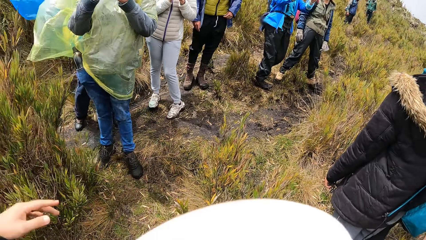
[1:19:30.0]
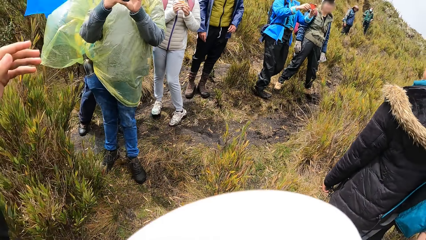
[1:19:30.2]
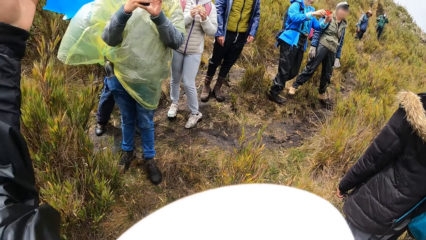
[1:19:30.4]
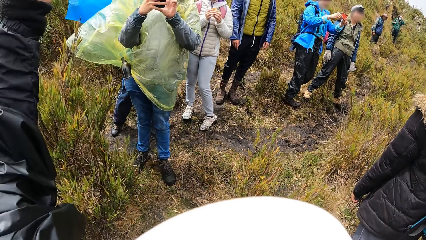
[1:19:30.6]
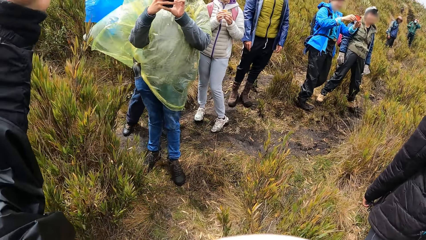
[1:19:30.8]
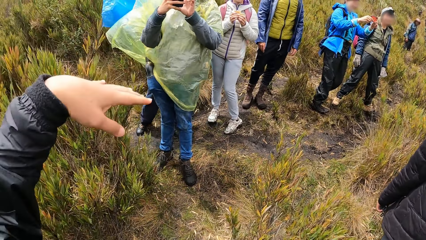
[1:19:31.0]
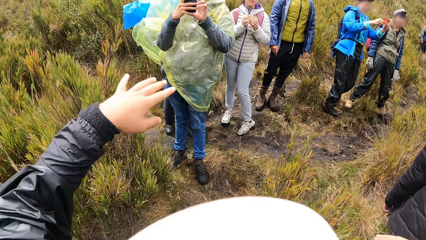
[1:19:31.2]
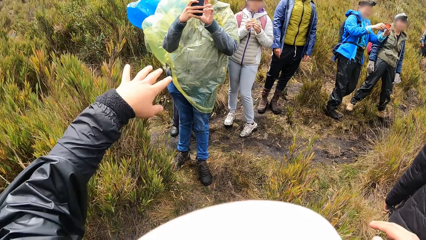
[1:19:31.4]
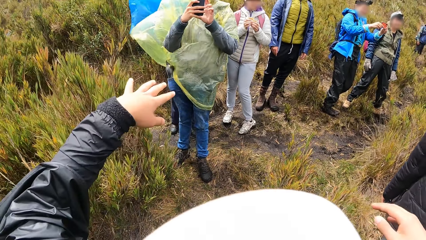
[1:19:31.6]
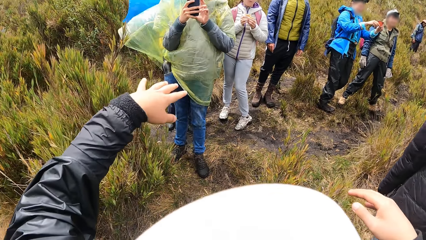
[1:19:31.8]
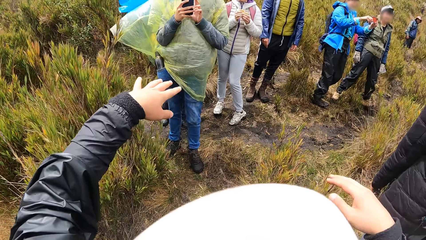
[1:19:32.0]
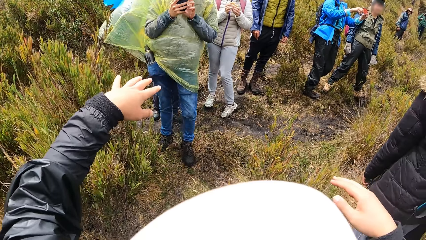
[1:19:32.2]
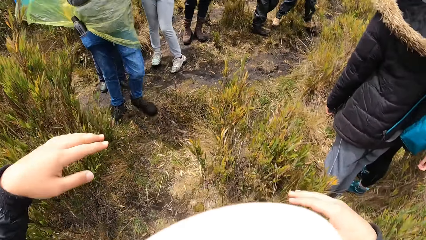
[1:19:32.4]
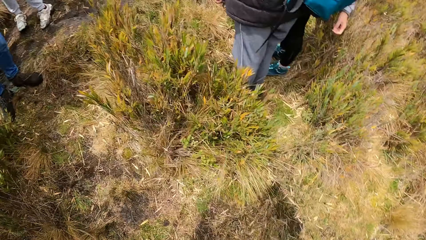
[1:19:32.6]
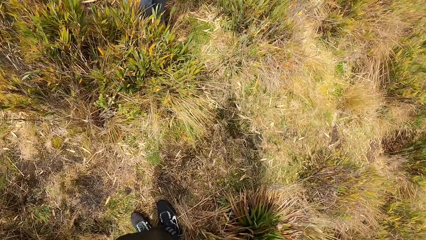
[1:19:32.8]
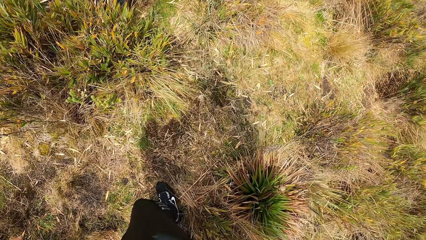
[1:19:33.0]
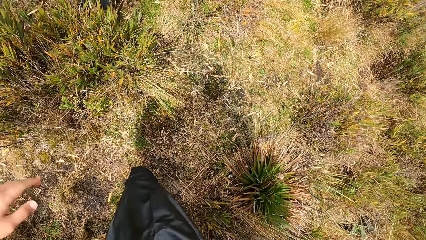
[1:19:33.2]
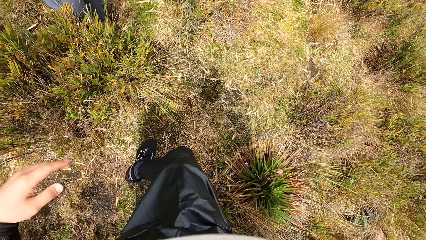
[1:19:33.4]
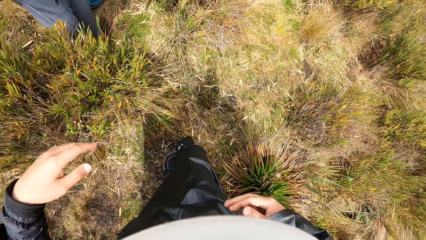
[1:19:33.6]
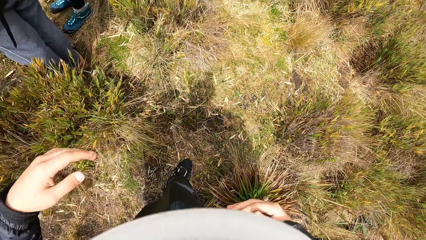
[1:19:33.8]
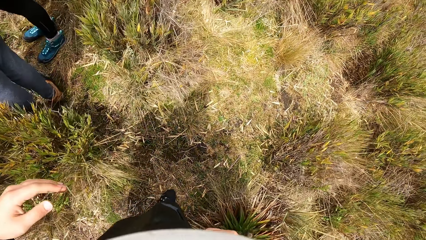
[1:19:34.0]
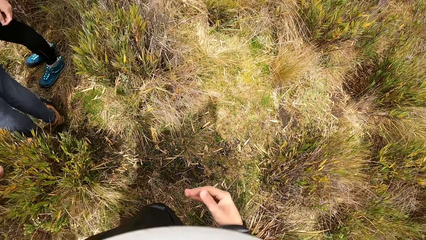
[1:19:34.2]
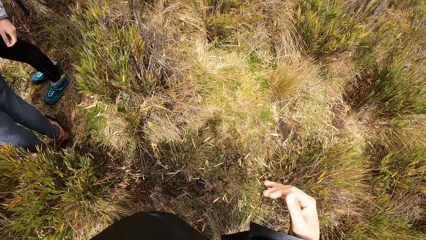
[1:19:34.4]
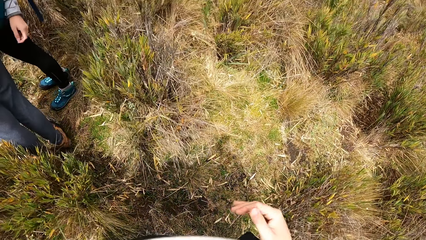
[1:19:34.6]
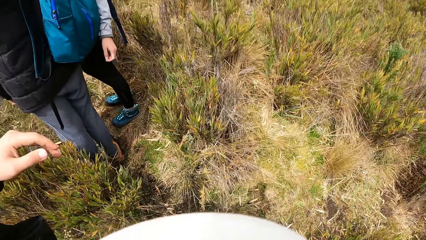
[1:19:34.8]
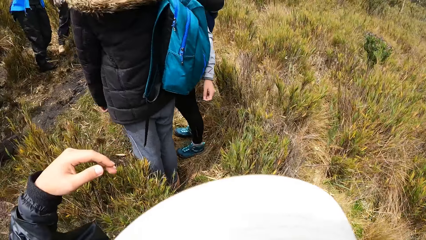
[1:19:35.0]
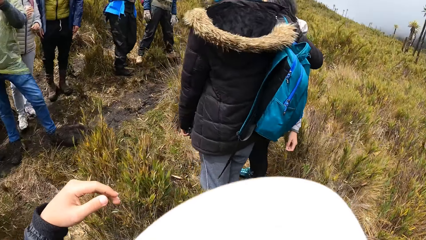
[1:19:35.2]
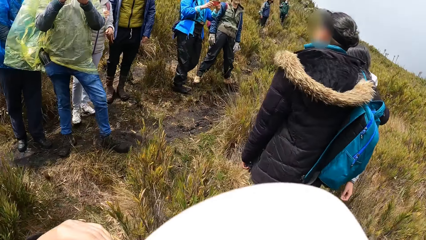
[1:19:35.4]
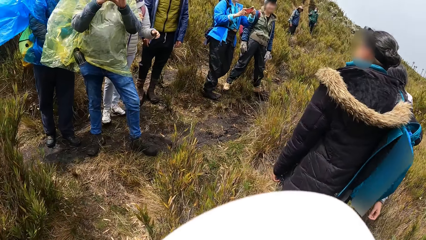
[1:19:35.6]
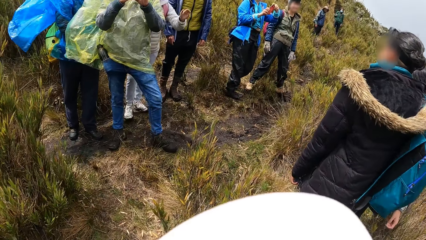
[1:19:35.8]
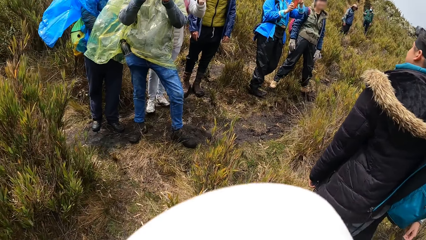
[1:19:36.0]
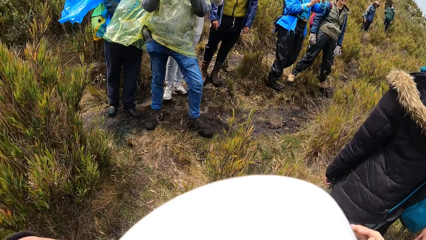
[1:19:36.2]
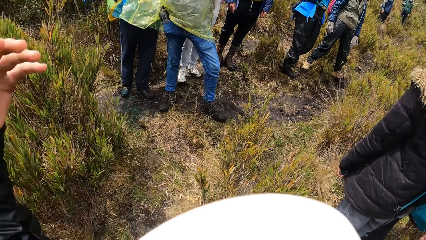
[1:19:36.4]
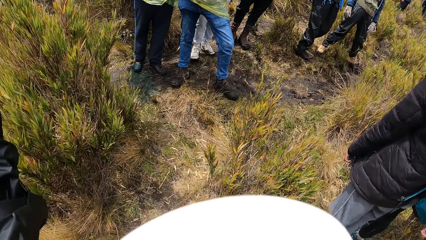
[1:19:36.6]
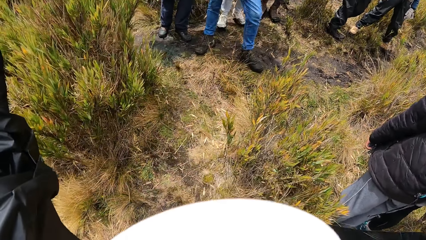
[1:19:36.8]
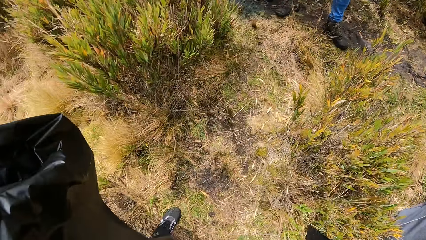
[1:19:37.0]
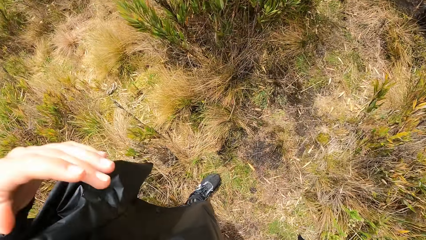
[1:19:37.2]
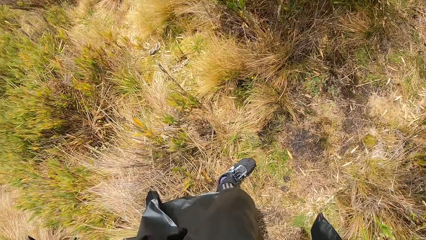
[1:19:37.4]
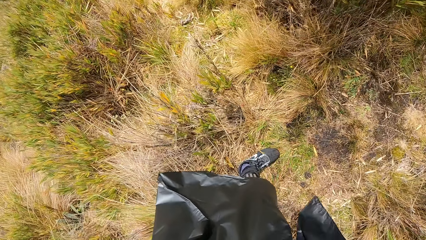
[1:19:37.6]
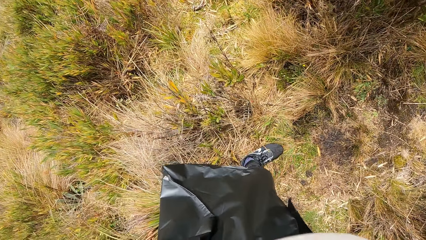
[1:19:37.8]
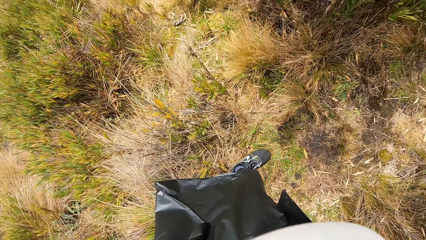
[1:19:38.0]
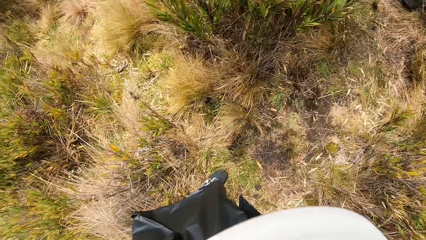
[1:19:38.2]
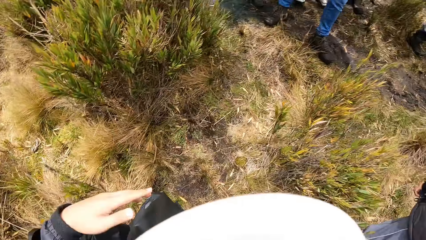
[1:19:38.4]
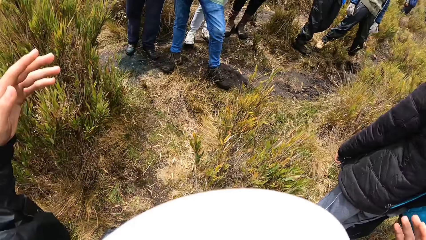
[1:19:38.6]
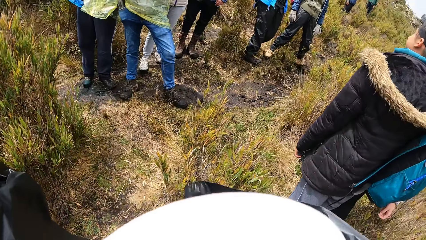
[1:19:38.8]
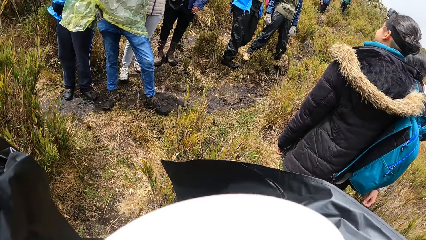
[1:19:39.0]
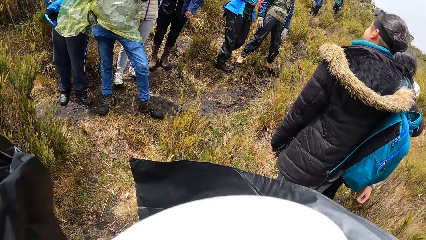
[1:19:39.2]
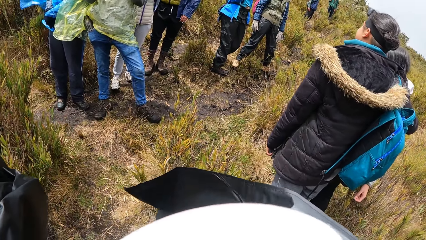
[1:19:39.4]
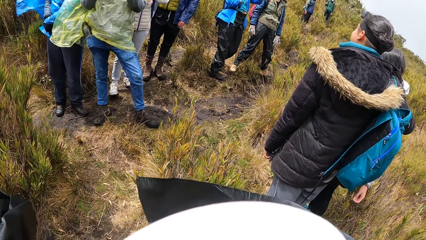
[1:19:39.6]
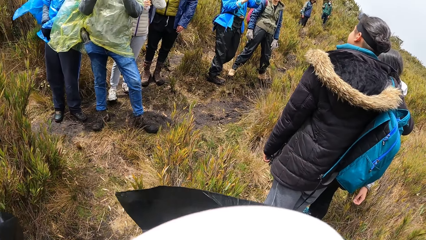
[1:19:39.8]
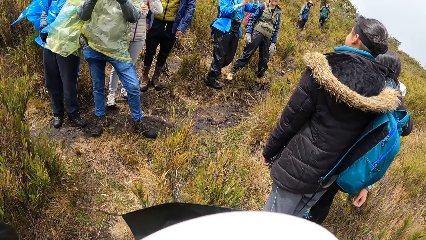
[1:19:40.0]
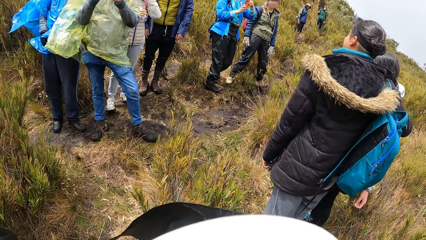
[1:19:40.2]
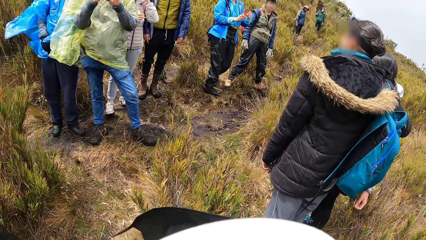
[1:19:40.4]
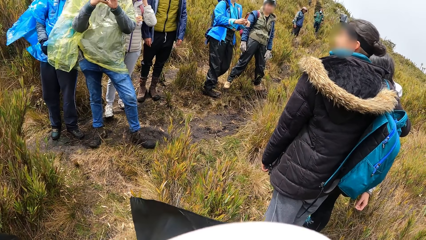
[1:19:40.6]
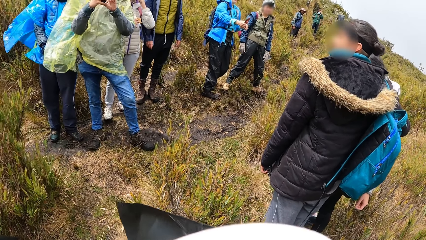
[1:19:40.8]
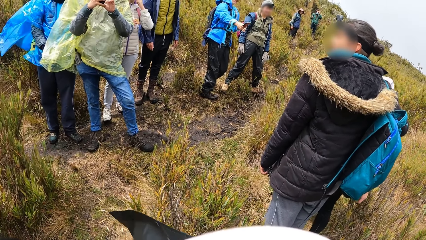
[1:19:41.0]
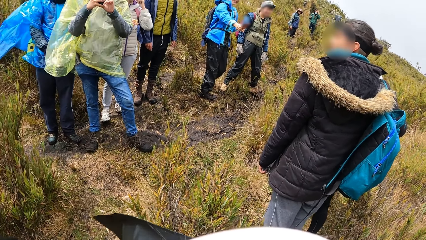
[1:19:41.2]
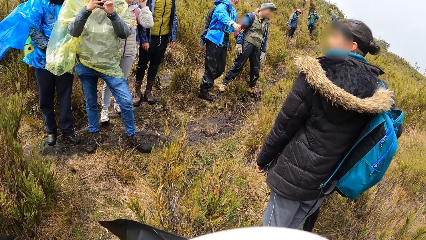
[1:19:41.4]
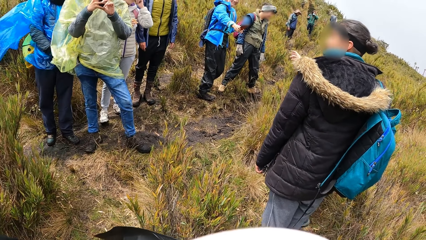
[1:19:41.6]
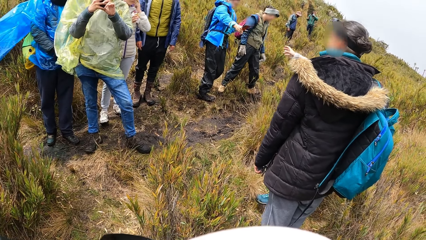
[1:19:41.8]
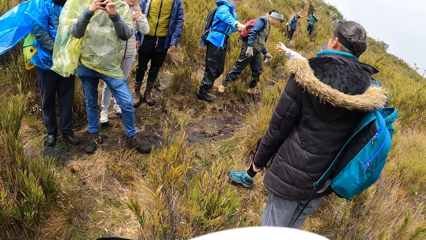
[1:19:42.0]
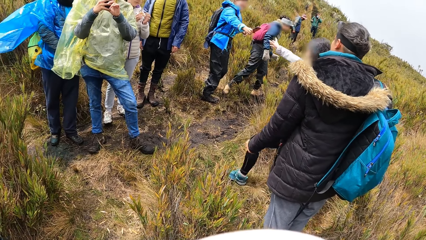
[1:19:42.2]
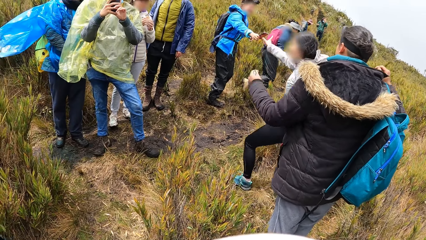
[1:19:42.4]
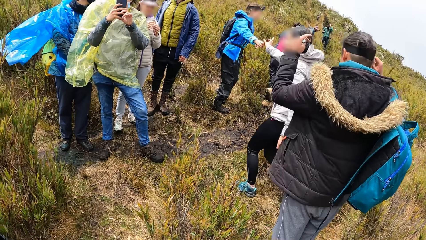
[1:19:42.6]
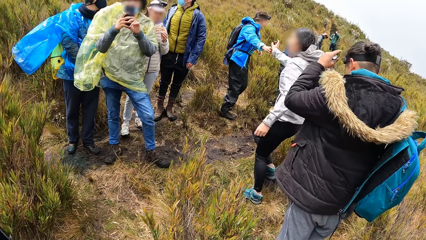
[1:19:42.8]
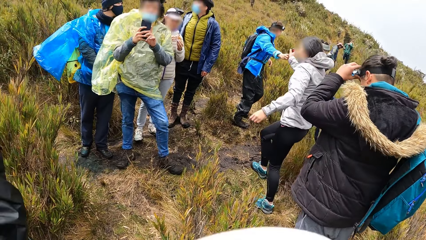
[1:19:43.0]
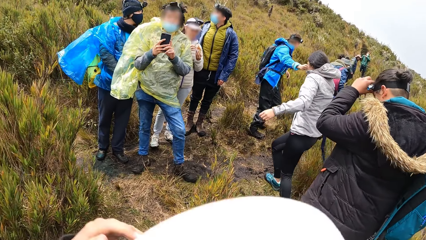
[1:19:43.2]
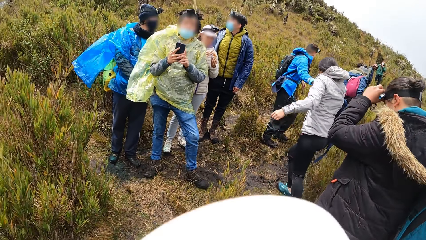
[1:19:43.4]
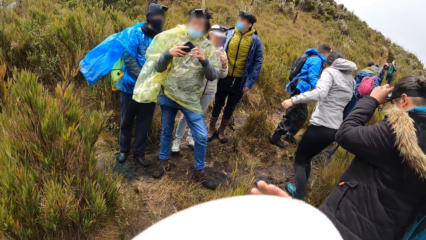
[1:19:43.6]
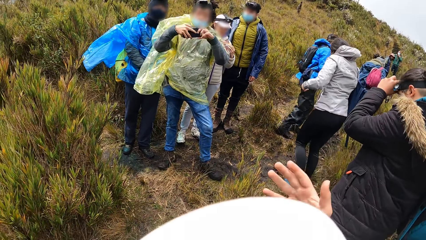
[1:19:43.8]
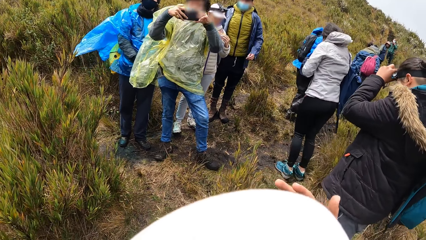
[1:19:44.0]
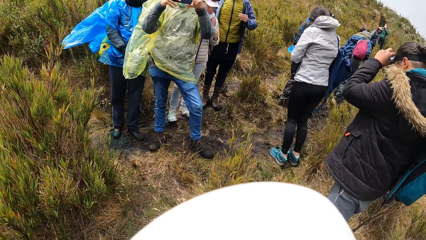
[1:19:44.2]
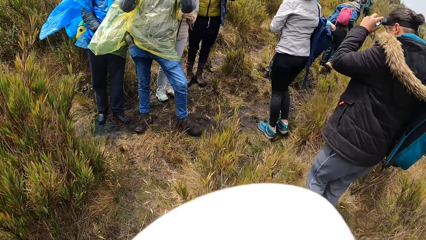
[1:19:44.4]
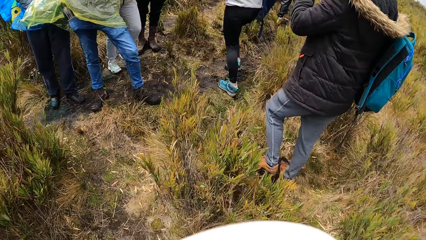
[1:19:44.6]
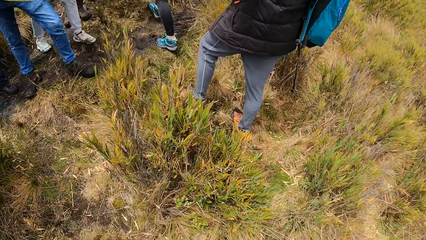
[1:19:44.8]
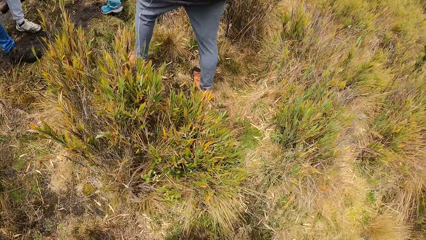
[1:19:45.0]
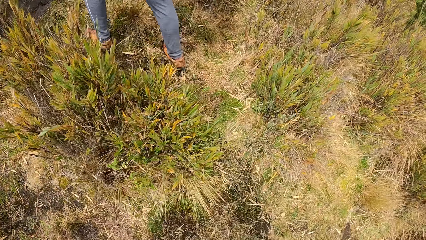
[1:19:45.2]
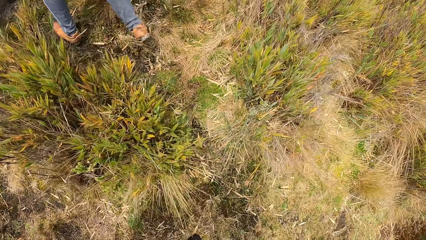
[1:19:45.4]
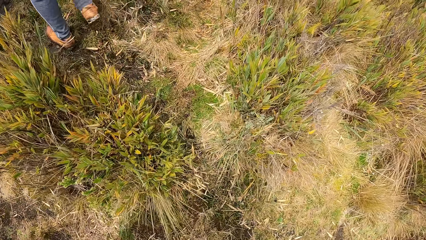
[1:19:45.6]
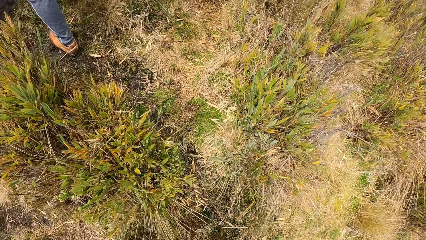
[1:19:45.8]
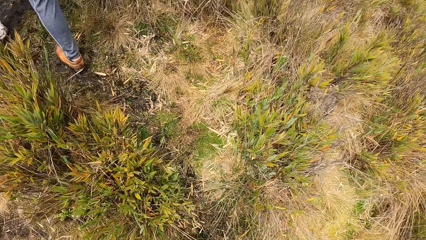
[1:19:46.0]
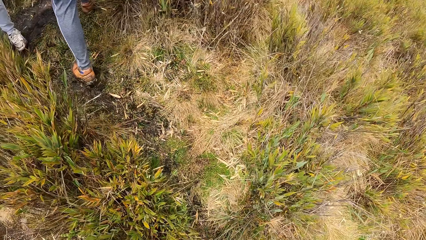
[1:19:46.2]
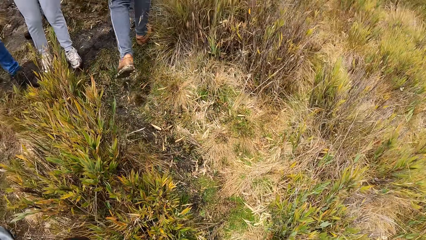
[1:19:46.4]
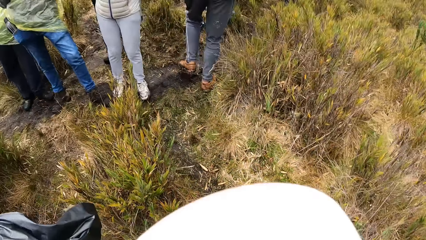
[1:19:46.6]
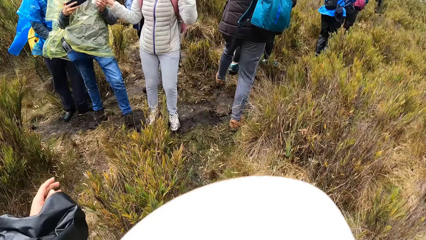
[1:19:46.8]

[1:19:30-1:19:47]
The camera wearer lifts up his hand. A man takes a photo of the camera wearer.
